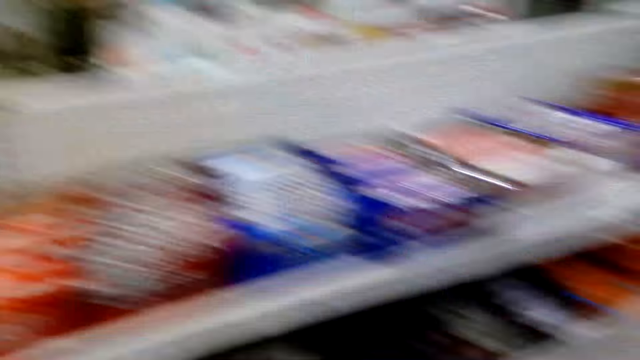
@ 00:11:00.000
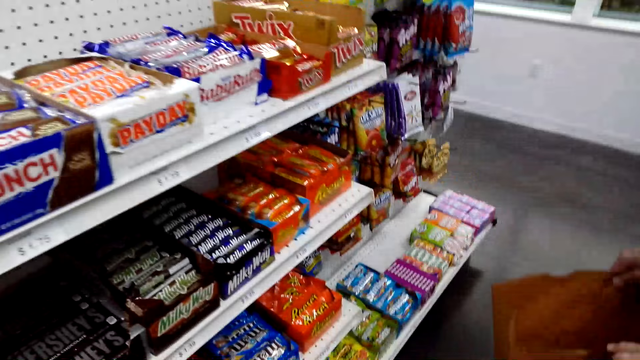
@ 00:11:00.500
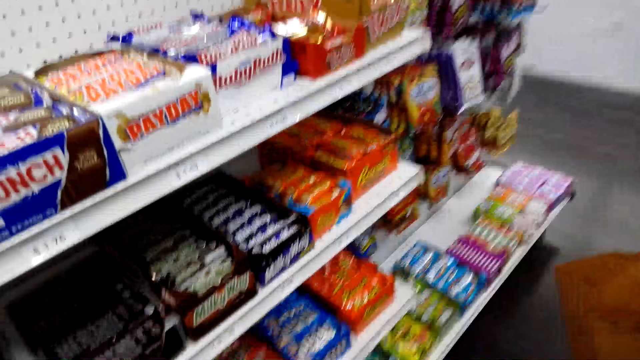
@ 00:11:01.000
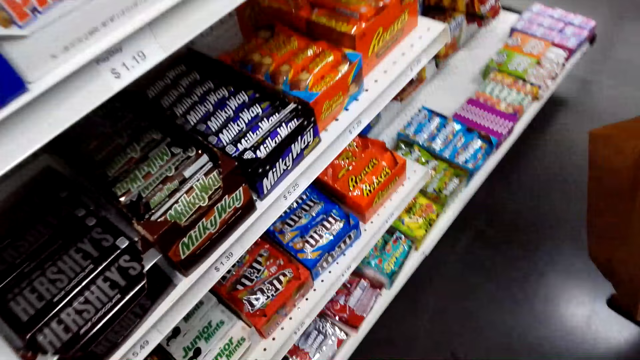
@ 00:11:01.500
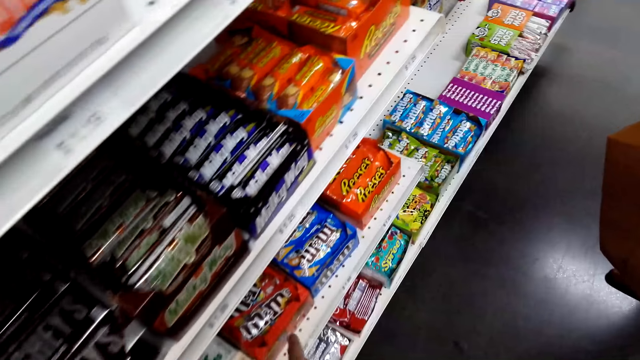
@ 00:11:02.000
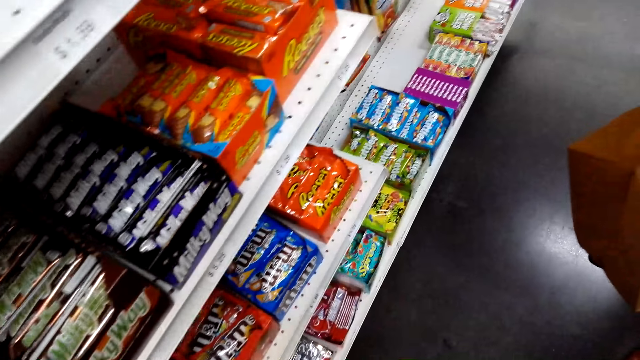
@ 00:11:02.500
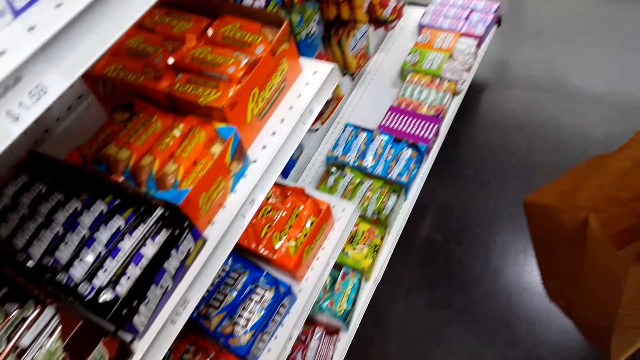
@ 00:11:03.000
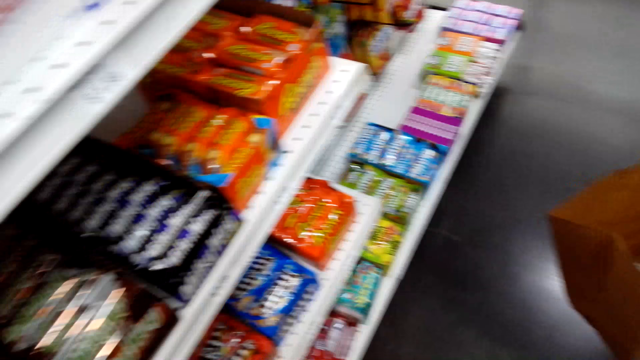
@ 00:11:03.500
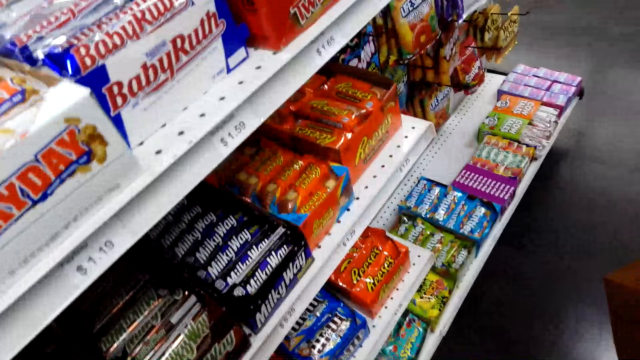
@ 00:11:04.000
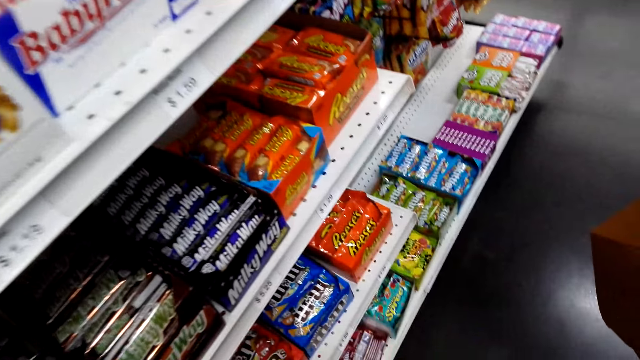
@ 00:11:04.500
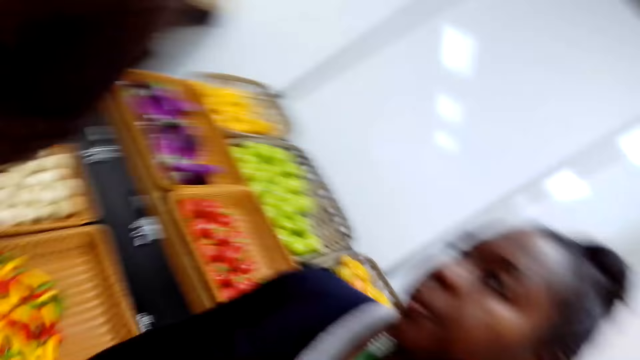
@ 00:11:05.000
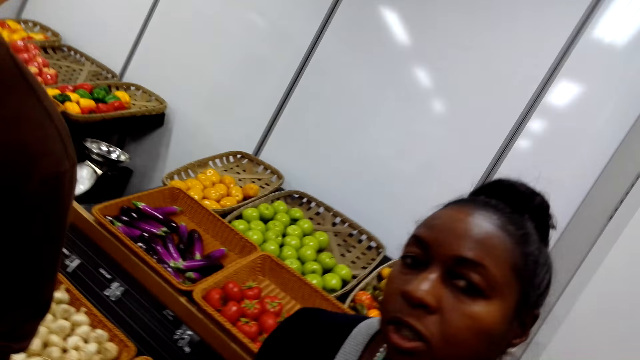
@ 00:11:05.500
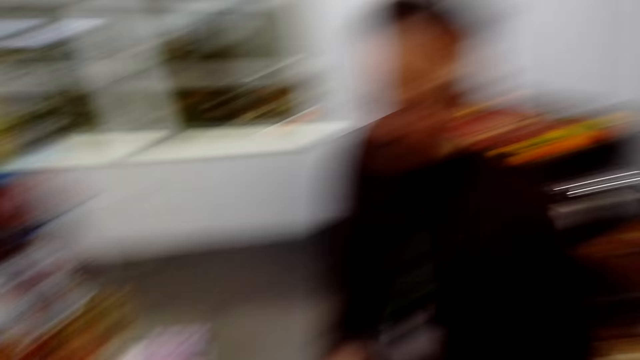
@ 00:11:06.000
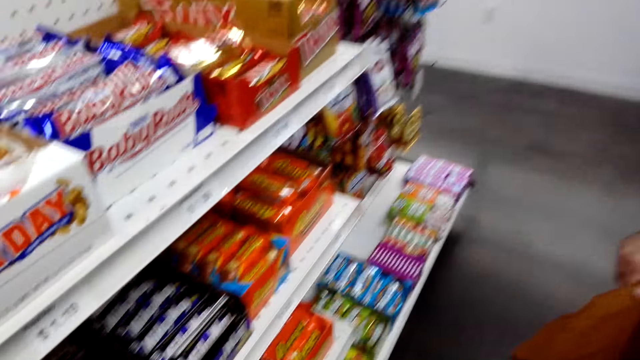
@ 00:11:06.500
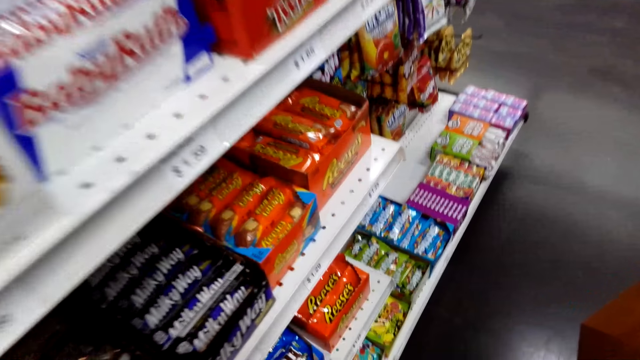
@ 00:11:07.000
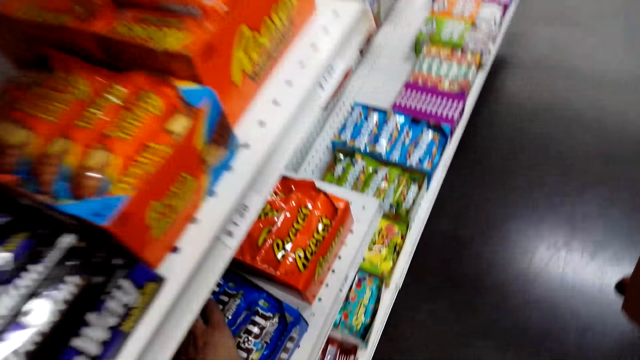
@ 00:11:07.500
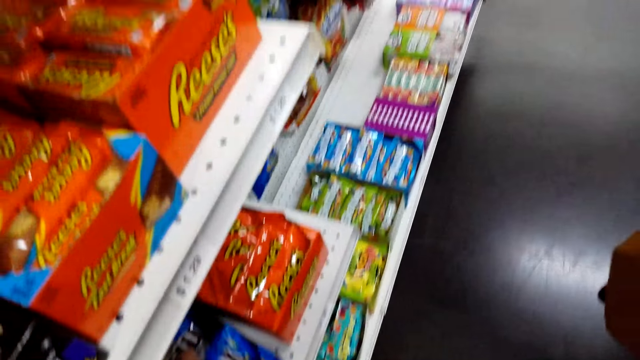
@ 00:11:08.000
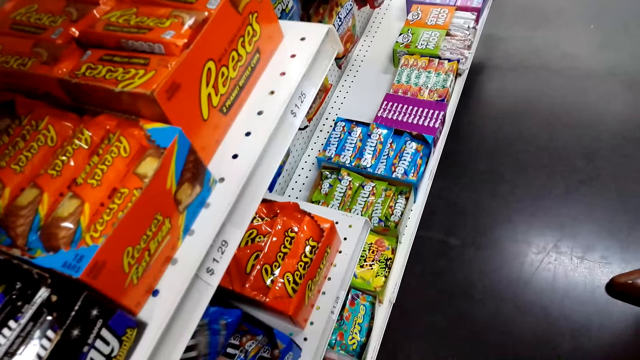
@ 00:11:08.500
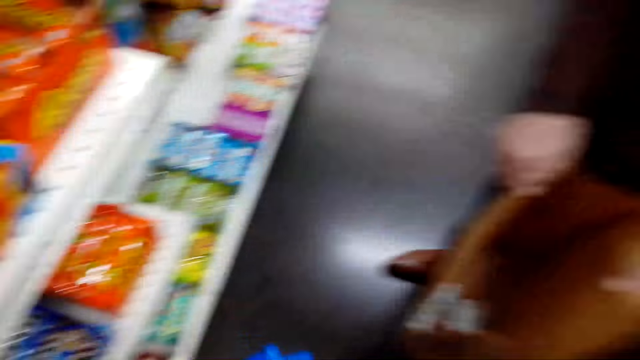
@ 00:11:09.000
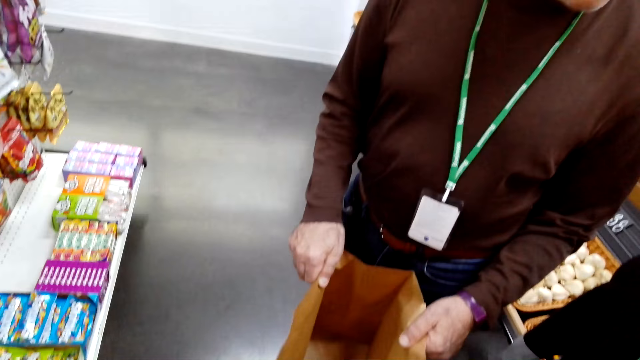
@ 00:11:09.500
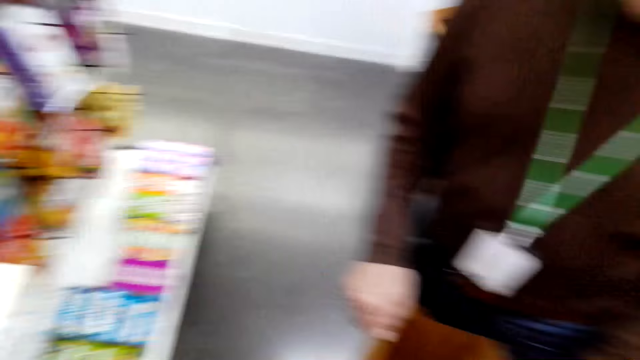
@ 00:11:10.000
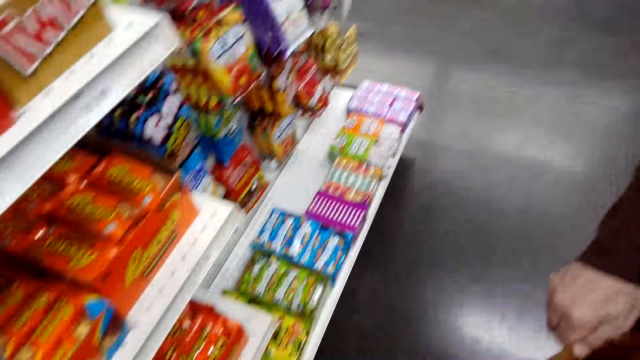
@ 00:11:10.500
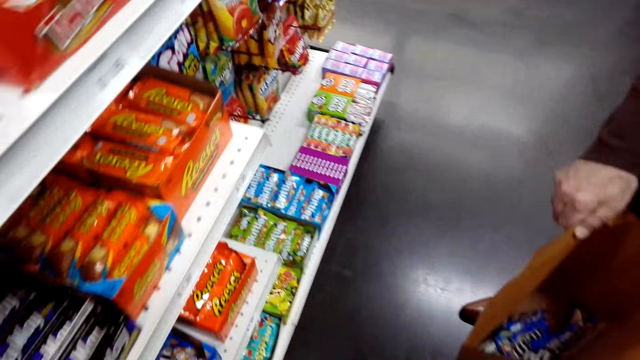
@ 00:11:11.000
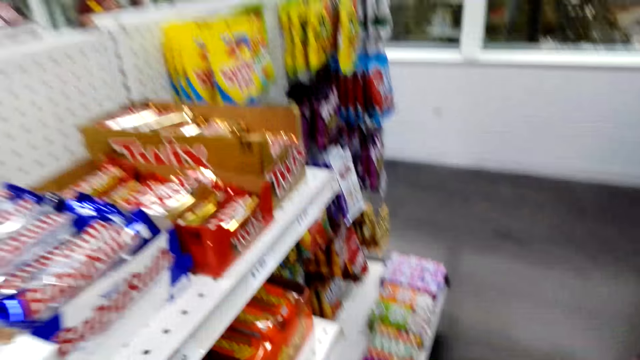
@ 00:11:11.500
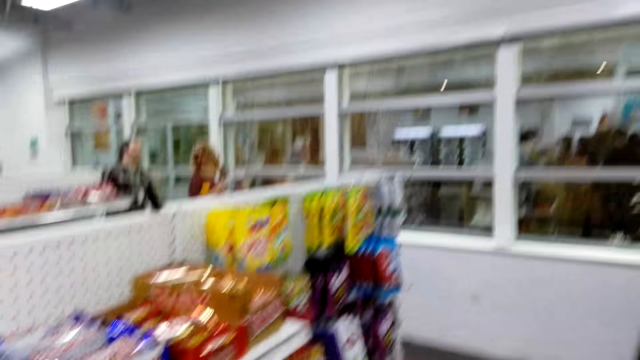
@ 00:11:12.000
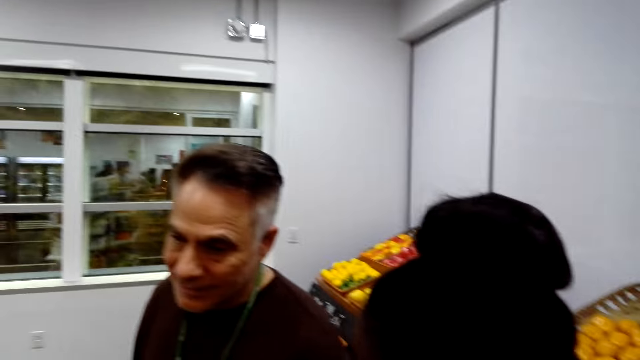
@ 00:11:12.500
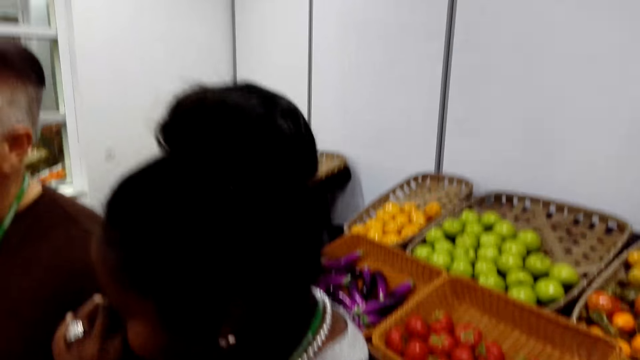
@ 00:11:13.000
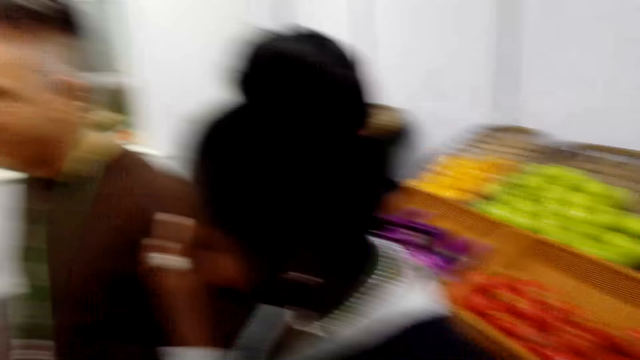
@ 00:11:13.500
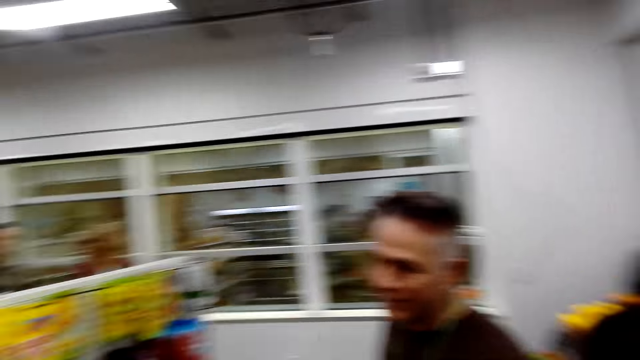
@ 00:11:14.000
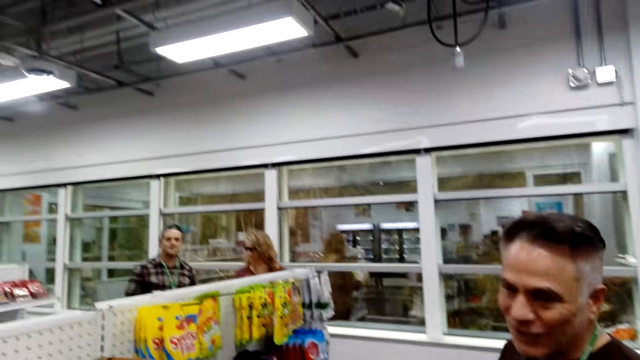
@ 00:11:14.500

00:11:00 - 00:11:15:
The camera wearer looks at the items on the shelf. A woman converses. The camera wearer picks sweets from the shelf. They put the items in the bag.

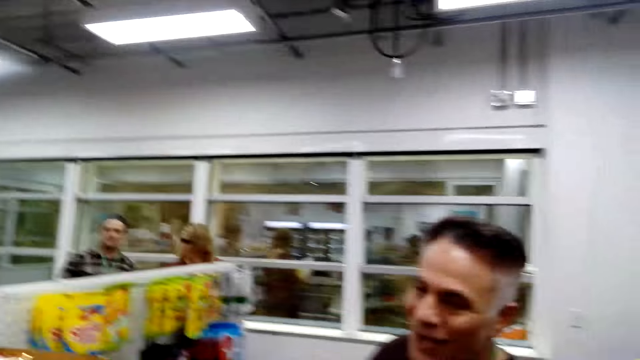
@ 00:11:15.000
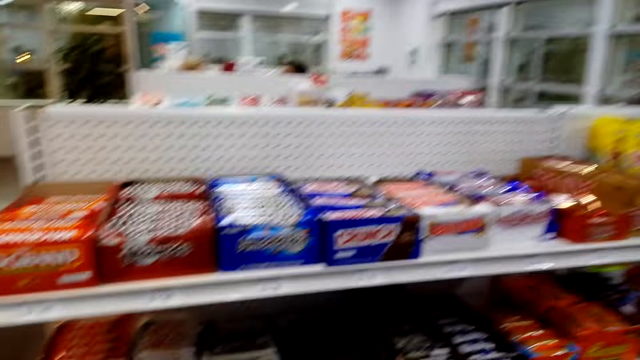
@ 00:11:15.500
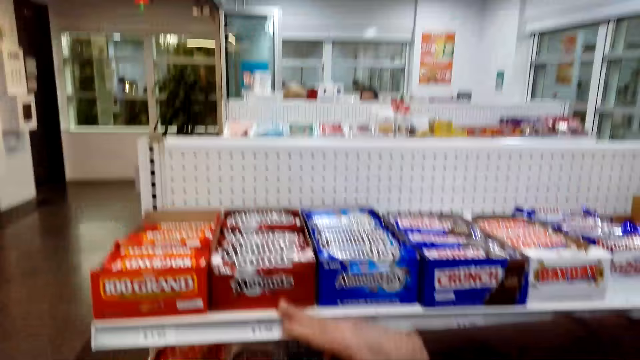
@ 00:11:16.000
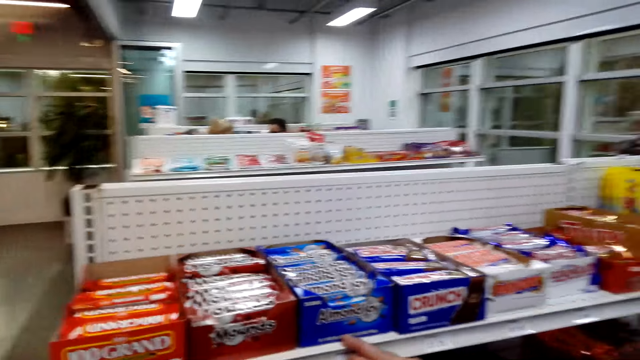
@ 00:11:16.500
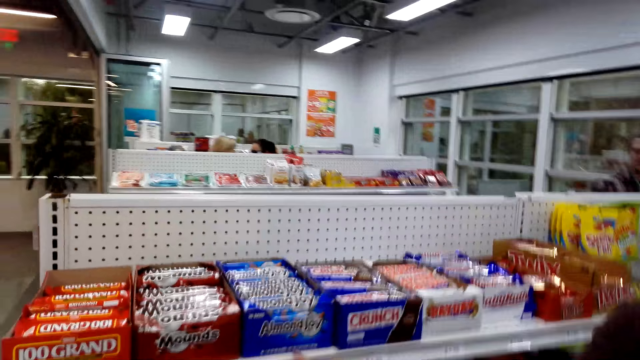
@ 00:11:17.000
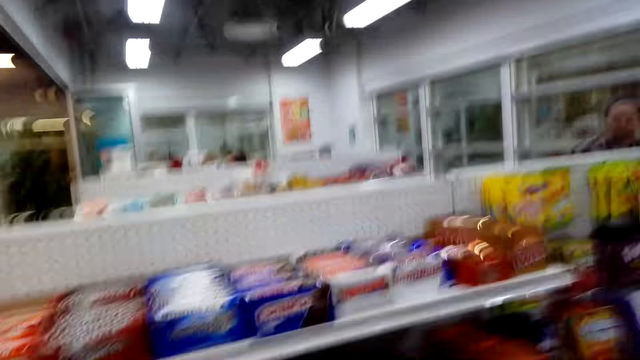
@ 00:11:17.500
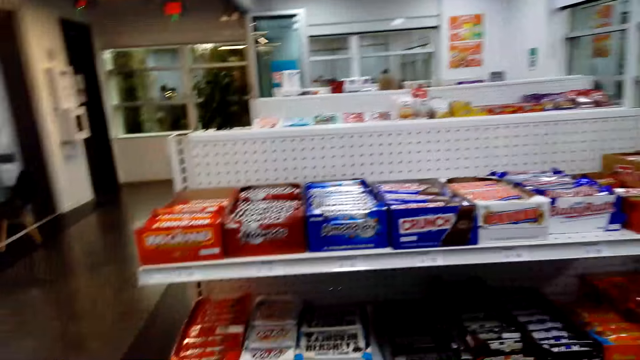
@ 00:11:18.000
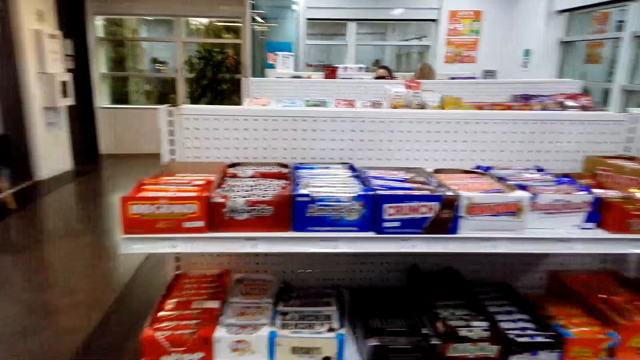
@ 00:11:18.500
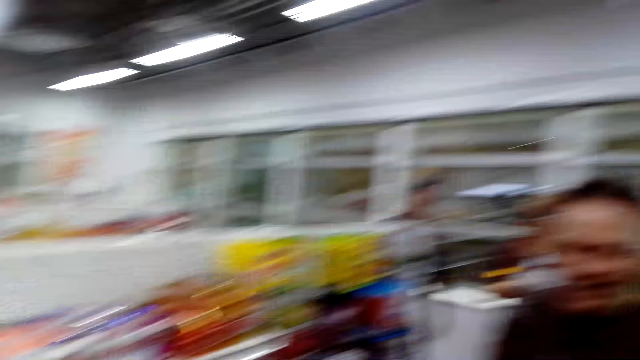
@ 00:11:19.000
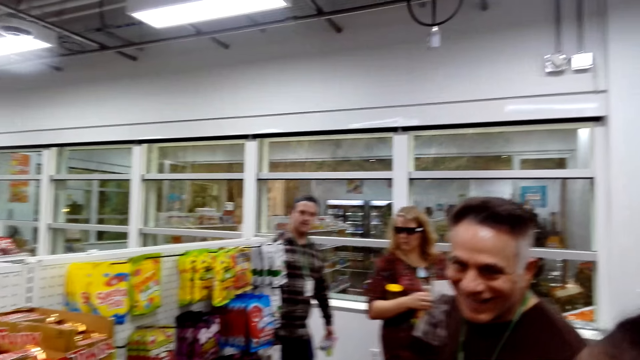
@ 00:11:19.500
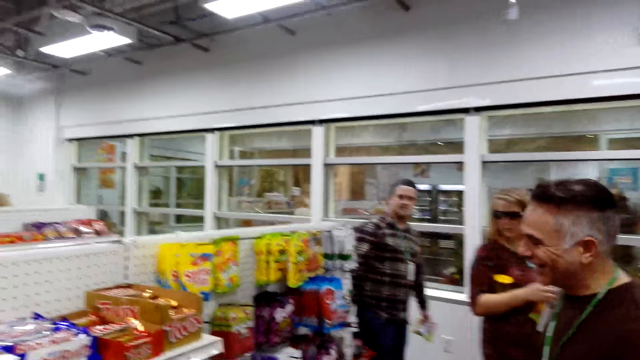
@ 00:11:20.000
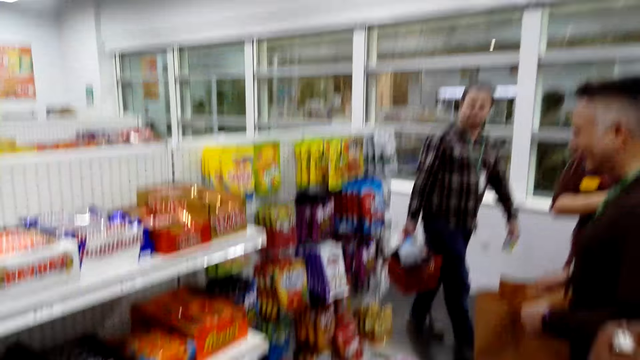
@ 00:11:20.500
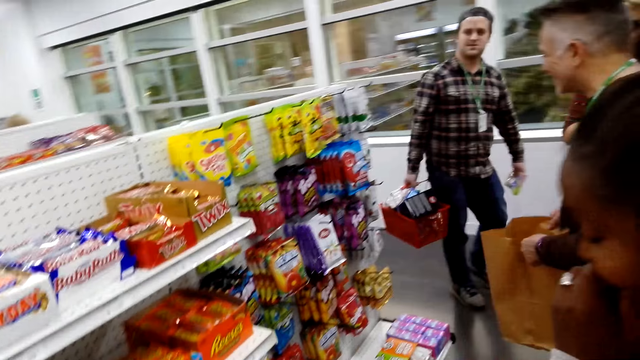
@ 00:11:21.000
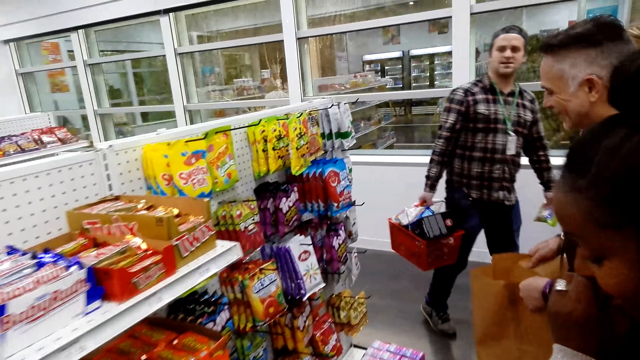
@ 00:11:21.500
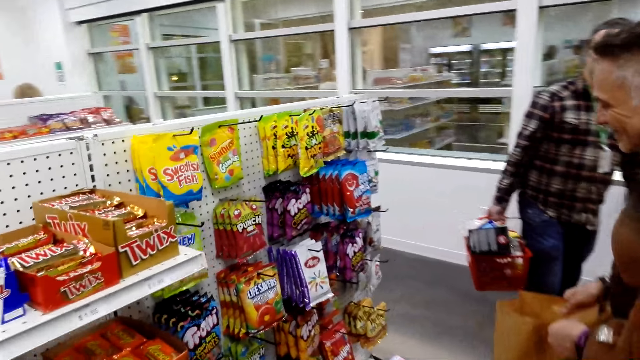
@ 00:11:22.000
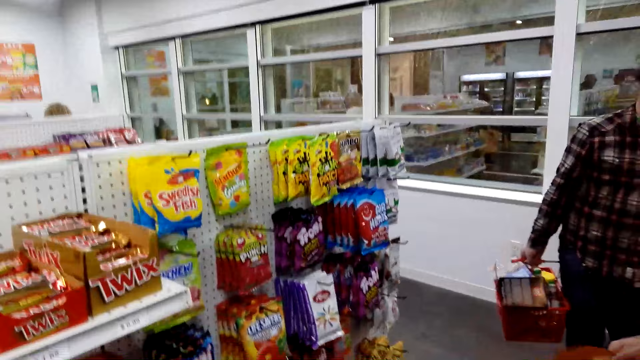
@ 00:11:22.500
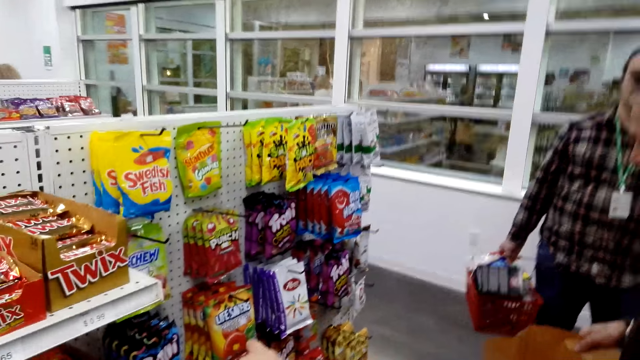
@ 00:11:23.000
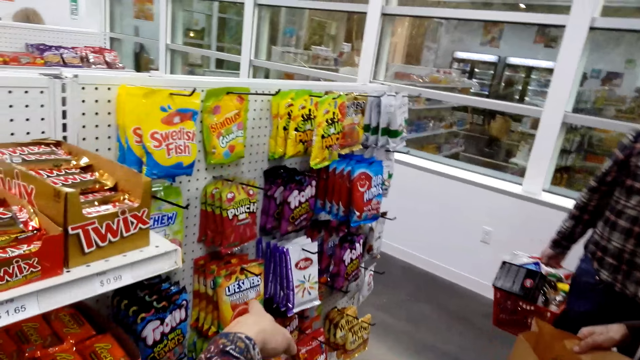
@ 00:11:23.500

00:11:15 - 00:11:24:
A man touches the shelf. A person walks with shopping around the supermarket. The camera wearer points towards the items on the shelf.
